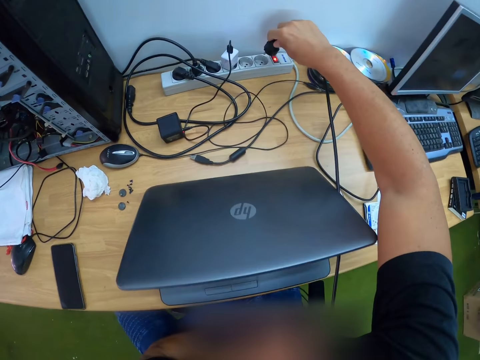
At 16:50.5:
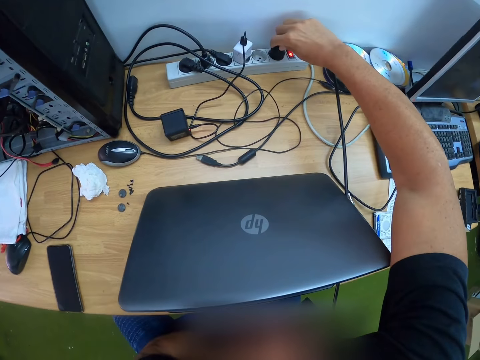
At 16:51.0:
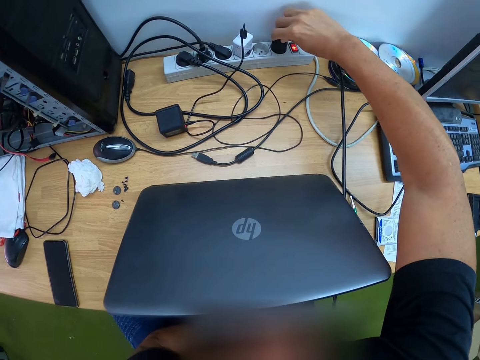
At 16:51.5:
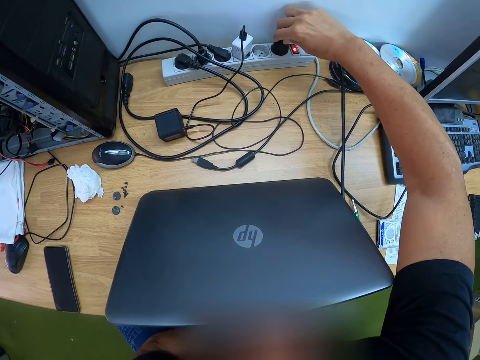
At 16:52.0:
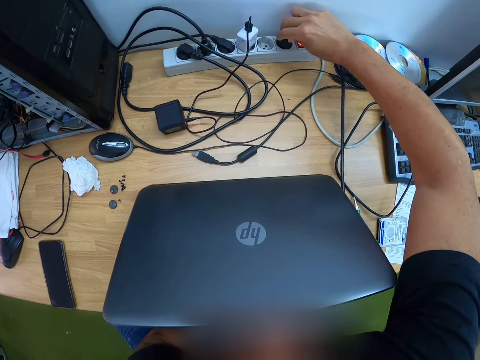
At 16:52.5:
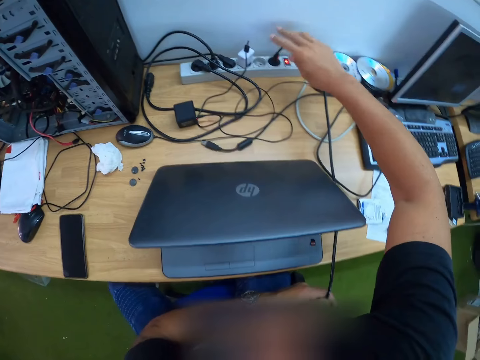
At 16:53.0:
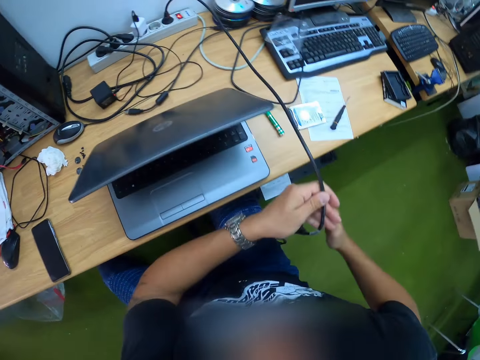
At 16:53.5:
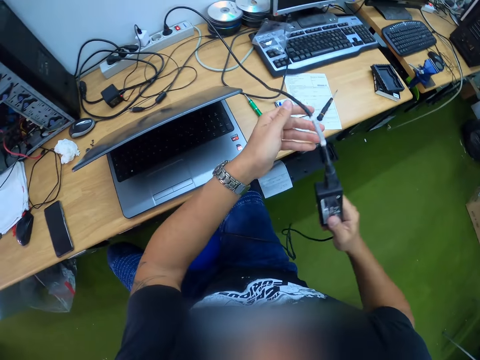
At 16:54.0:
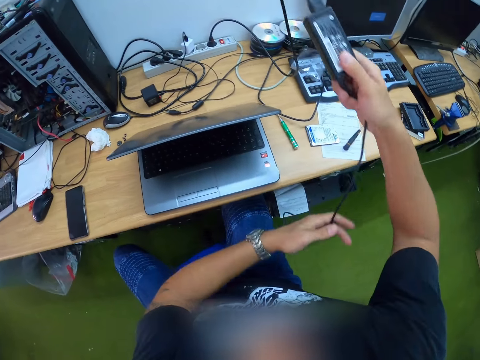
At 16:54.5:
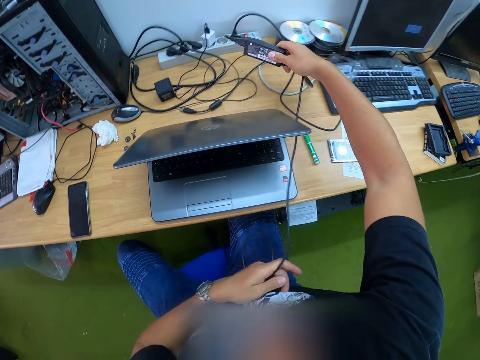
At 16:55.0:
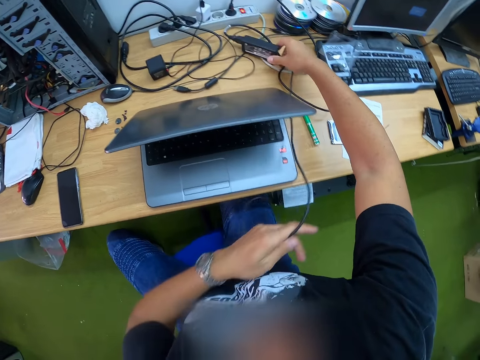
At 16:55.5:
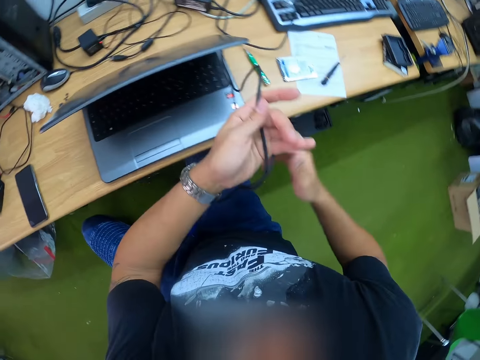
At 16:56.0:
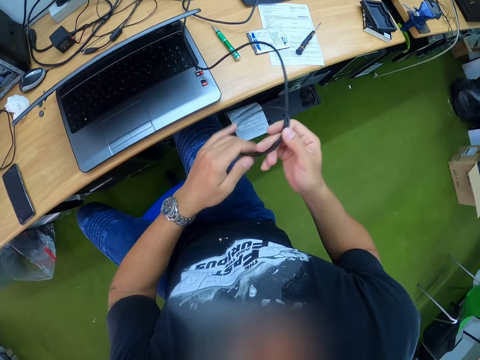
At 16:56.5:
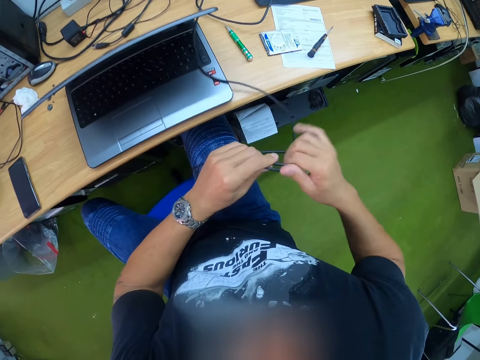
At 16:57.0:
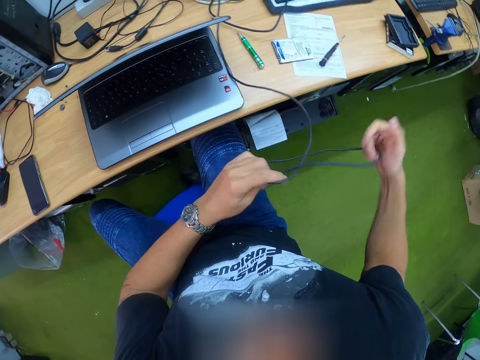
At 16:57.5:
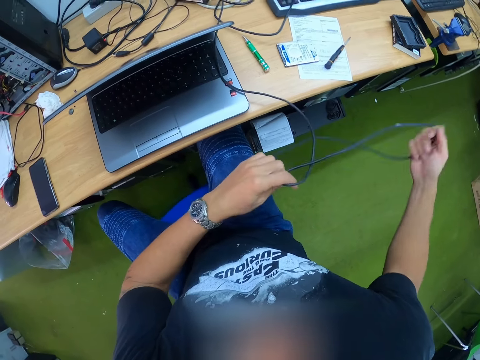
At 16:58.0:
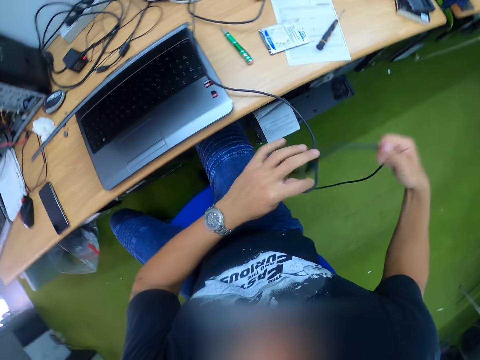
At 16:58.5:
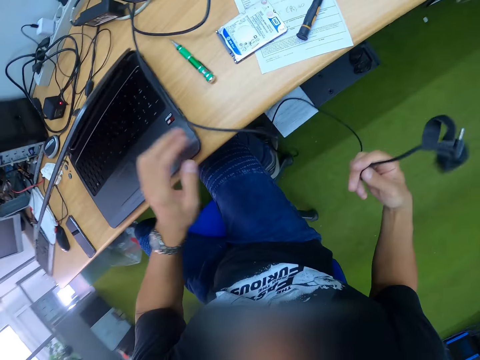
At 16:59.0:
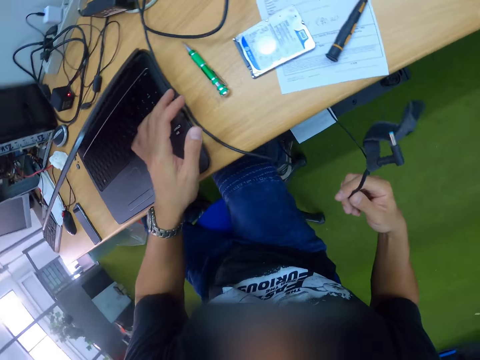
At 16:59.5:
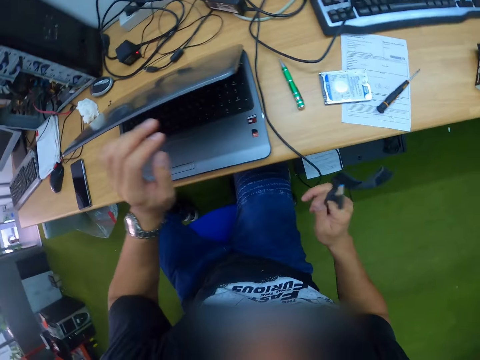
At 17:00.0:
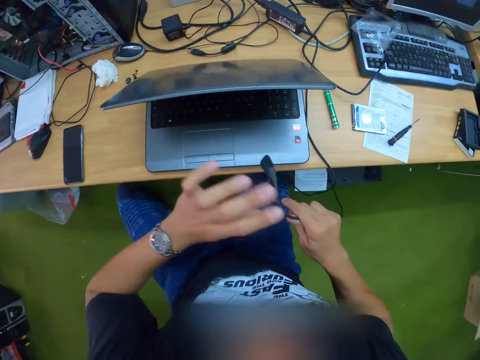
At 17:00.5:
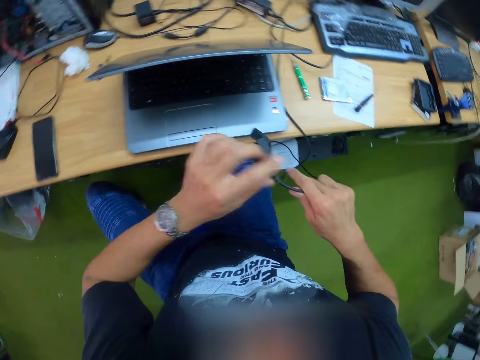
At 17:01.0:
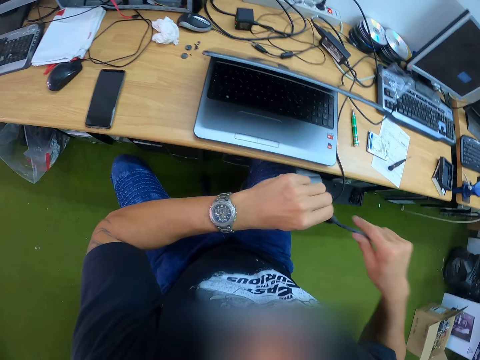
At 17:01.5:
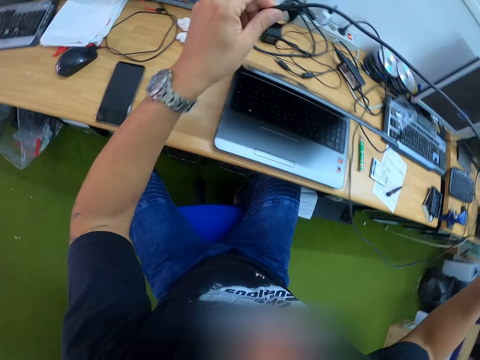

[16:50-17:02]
The camera wearer plugs in the laptop charger to an extension with his right hand. He drops the laptop charger power pack on the table with his right hand. He untangles the laptop charger with both hands.

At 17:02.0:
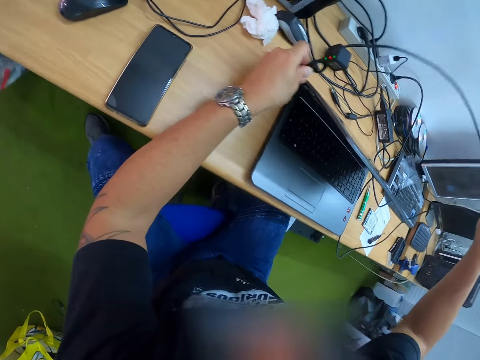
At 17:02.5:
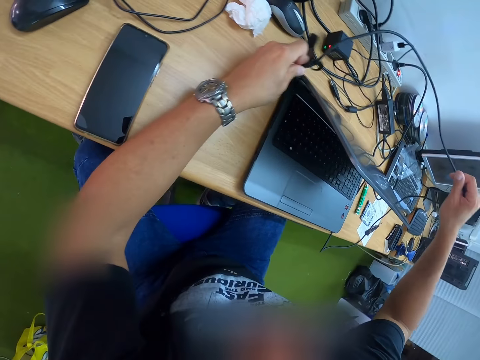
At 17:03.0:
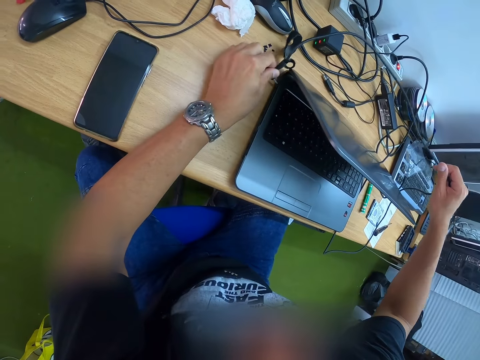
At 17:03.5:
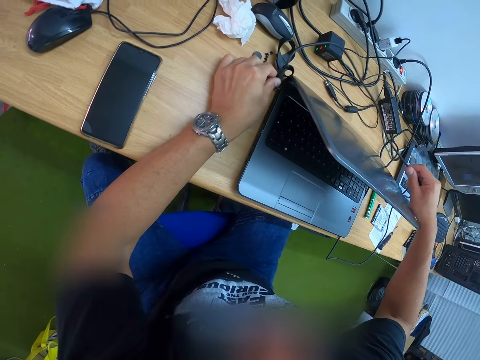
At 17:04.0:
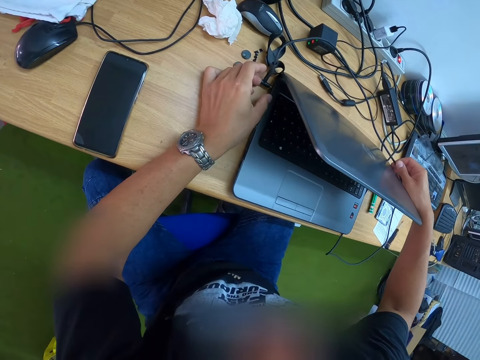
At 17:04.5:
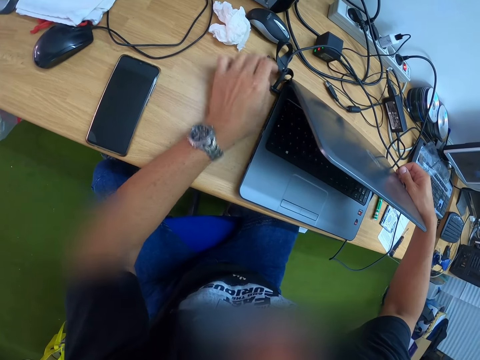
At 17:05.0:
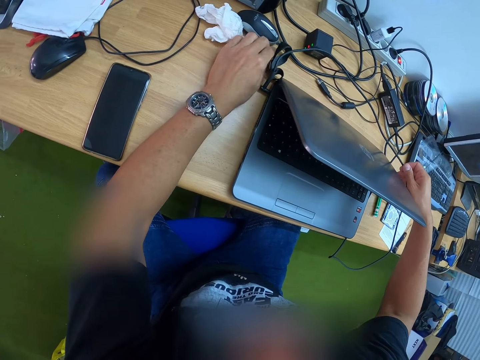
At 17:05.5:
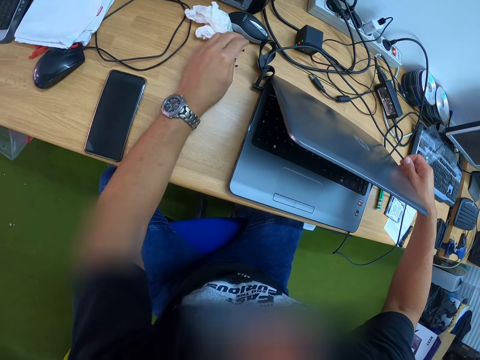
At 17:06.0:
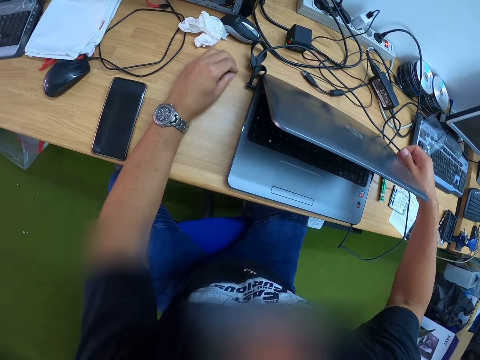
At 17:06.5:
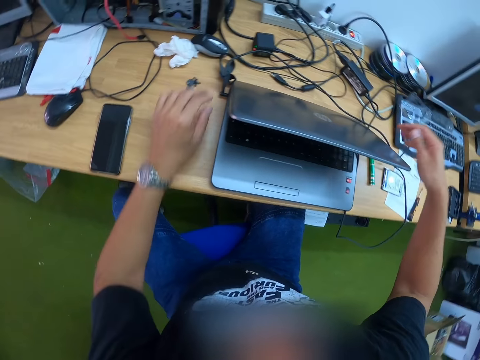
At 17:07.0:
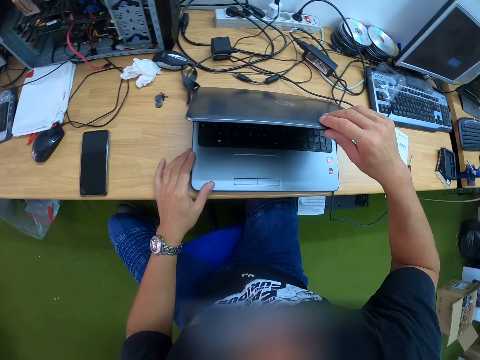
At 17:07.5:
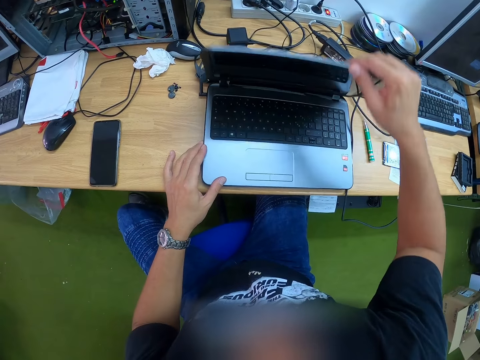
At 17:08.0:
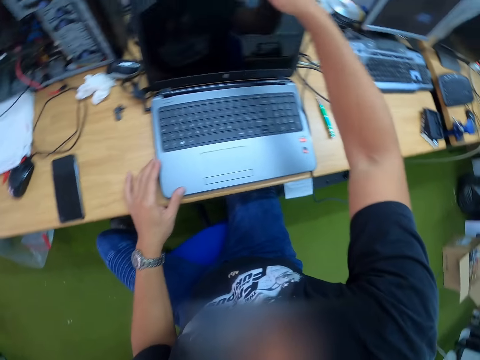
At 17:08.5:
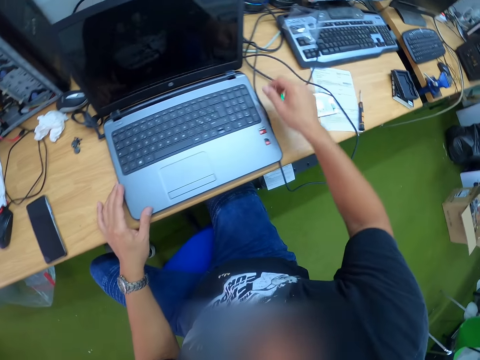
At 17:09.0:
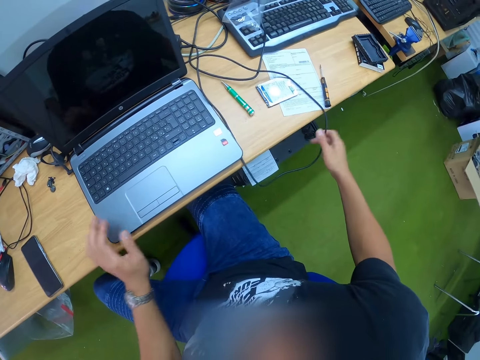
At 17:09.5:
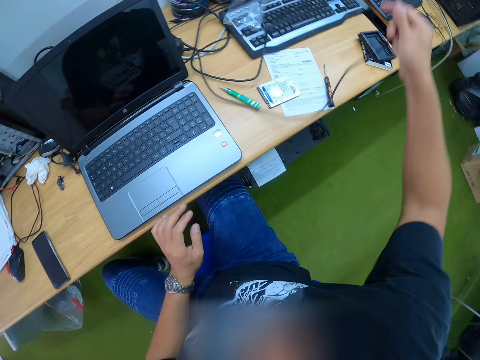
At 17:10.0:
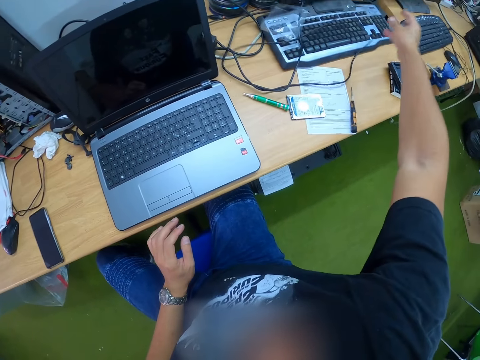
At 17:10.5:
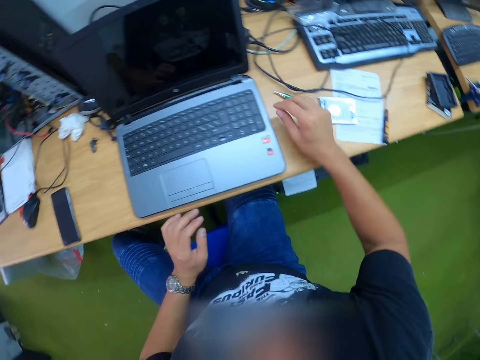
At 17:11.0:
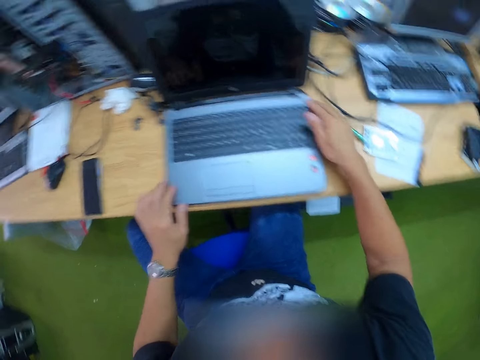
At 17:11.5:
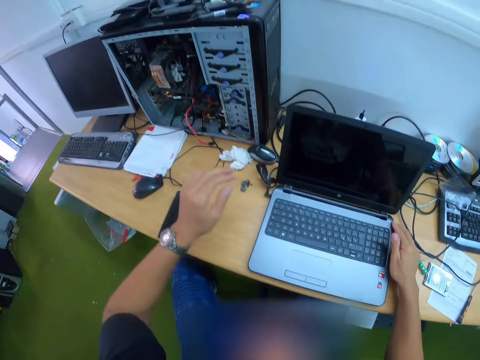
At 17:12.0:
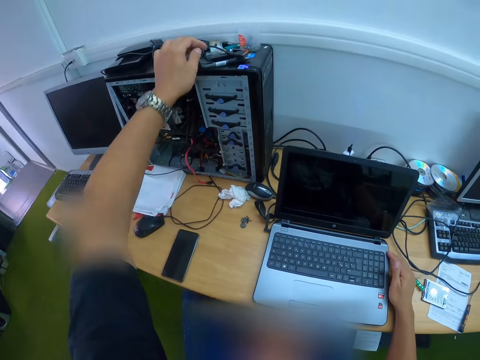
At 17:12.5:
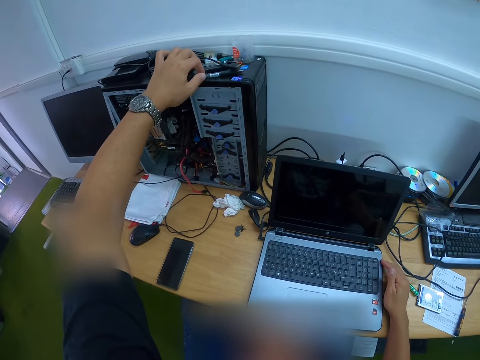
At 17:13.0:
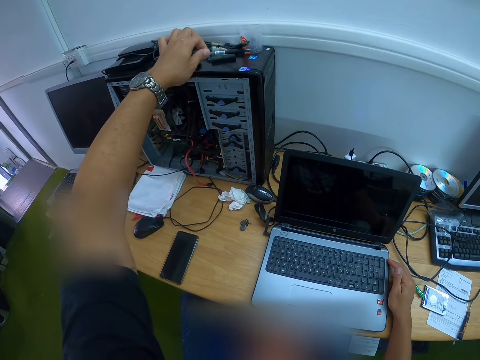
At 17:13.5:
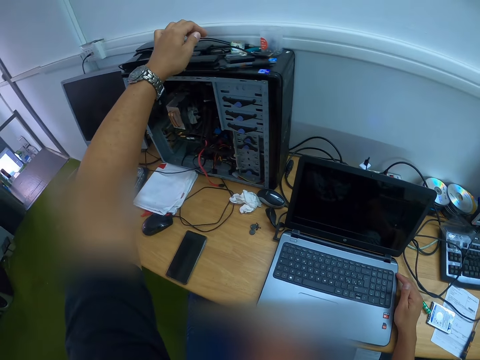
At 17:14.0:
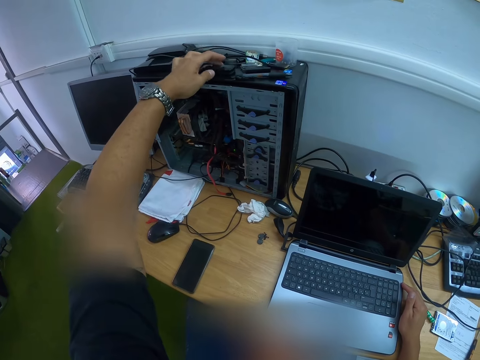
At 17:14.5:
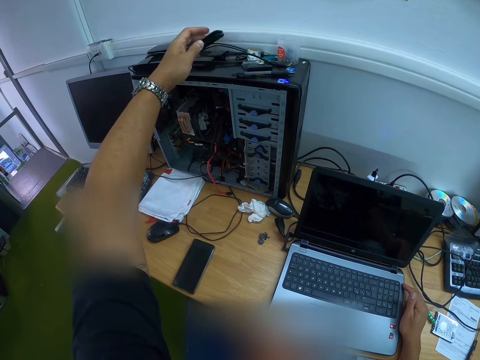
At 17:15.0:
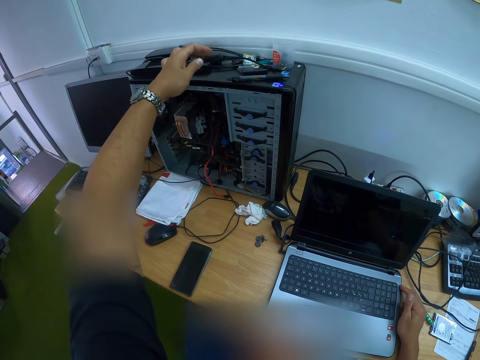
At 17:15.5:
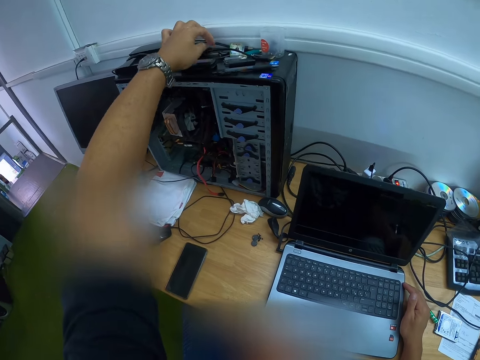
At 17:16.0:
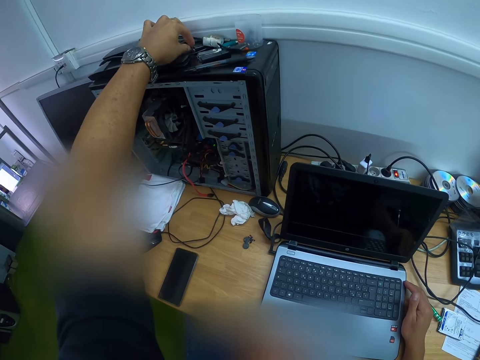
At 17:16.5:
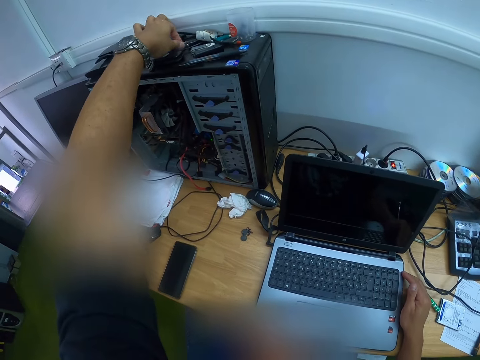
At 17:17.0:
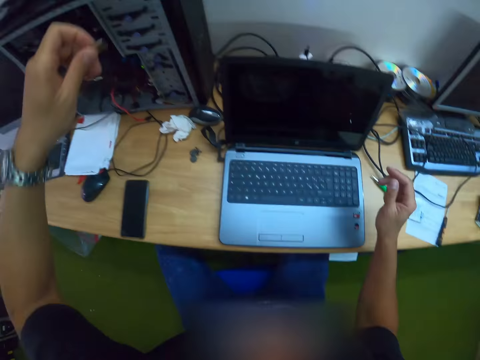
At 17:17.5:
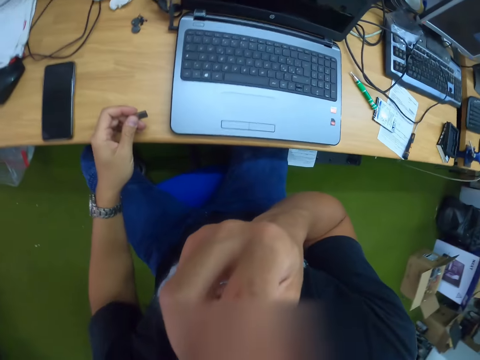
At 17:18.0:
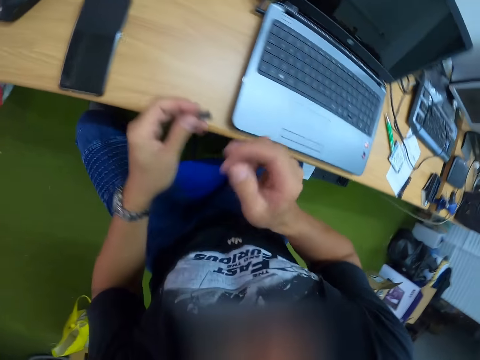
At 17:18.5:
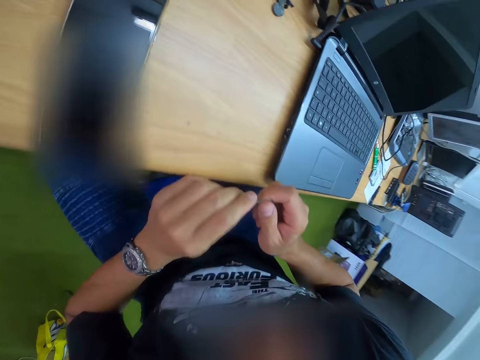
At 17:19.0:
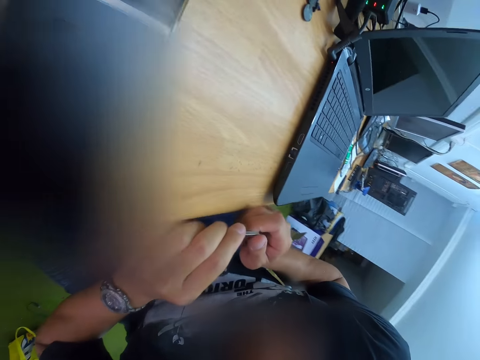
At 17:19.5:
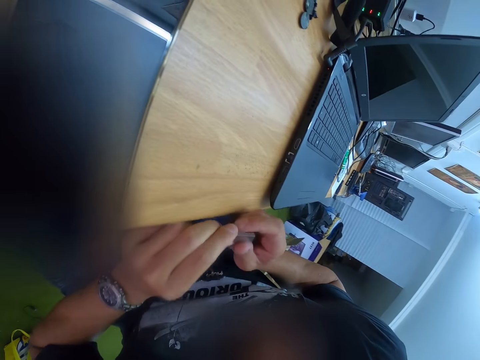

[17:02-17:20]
The camera wearer plugs in the laptop charger to the laptop with his left hand. He moves the screws with his left hand. He pushes the laptop screen out with his right hand. He opens the laptop. He lifts the laptop charger wire with his right hand. He moves the charger cable. He drops the laptop charger wire on the table with his right hand. He holds the laptop. He holds the pen. He lifts up the pen on a computer case with his left hand. He drops the pen on the computer case with his left hand. He lifts up a power bank on the computer case with his left hand. He drops the power bank on the computer case with his left hand. He grabs a flash drive on the computer case with his left hand. He holds the face. He holds the flash drive with both hands.
